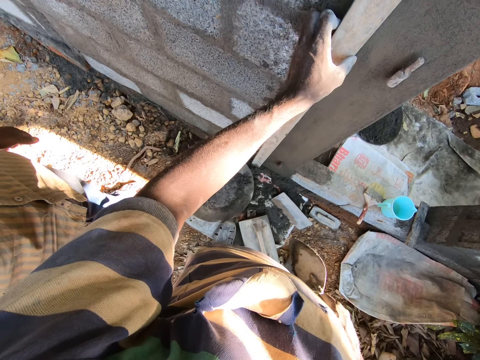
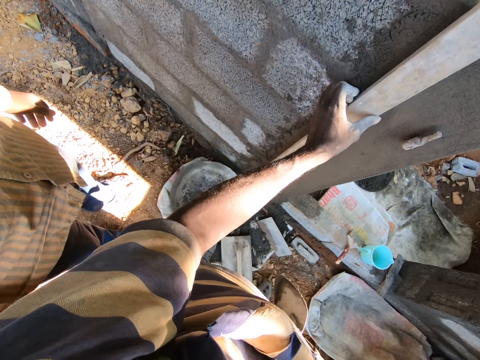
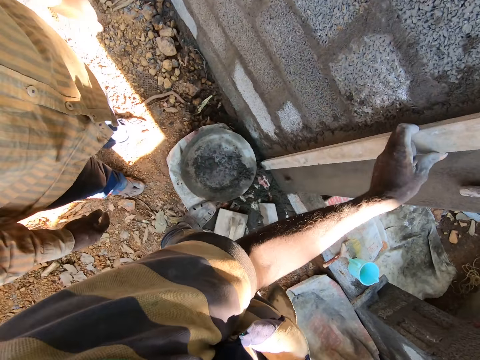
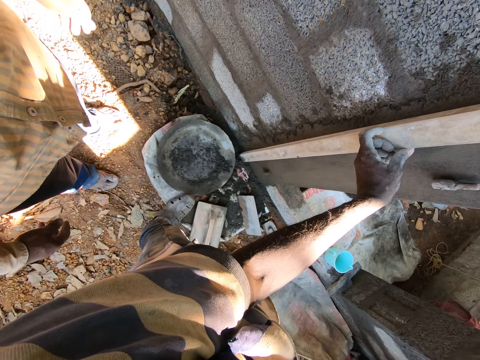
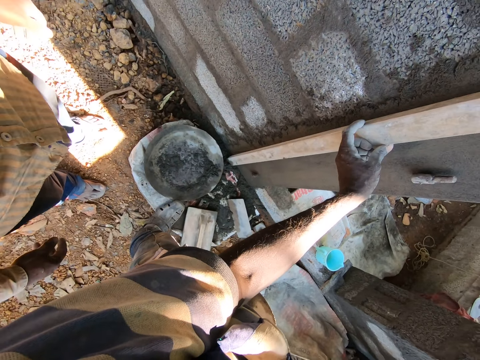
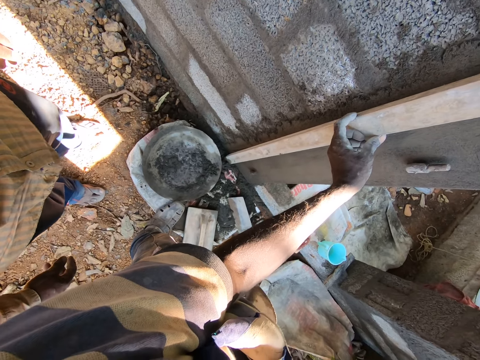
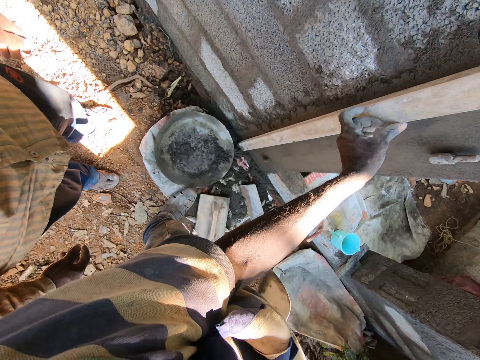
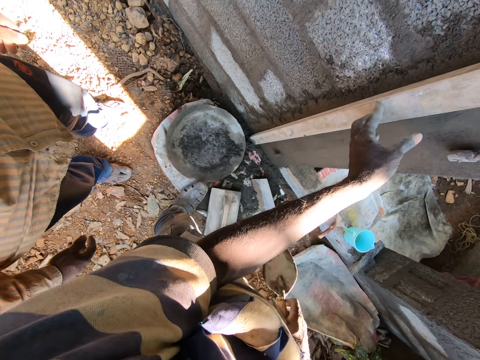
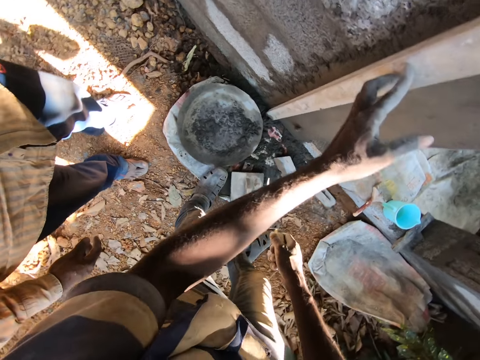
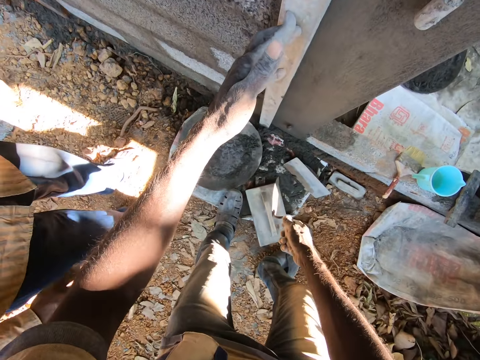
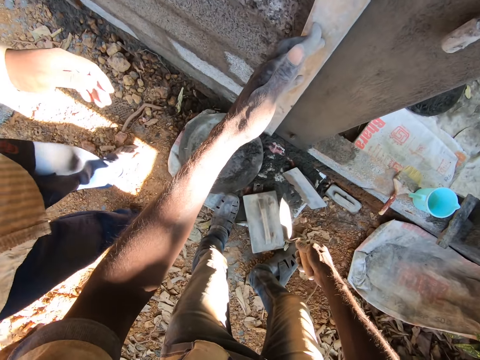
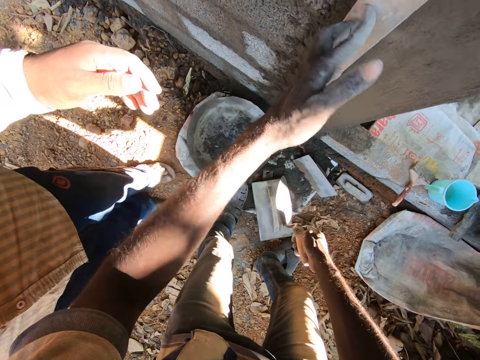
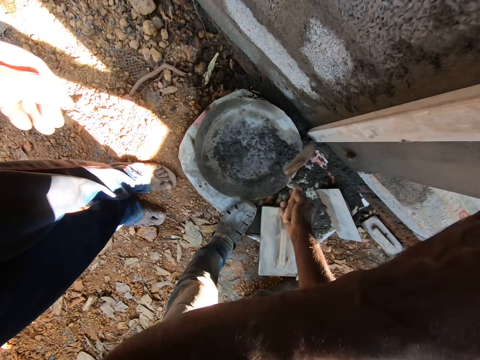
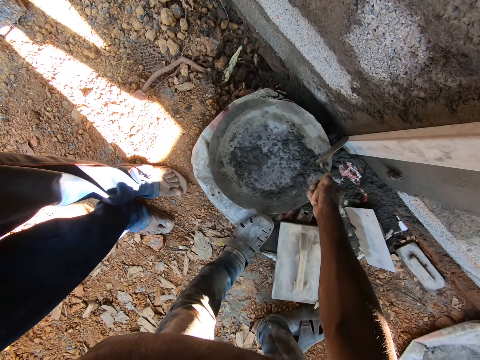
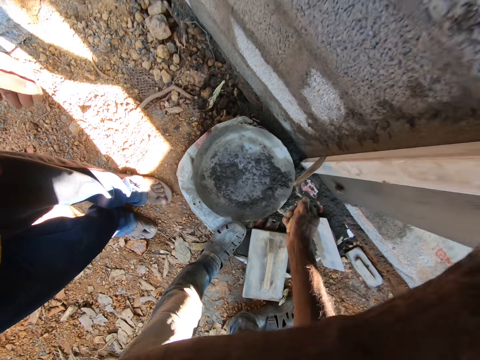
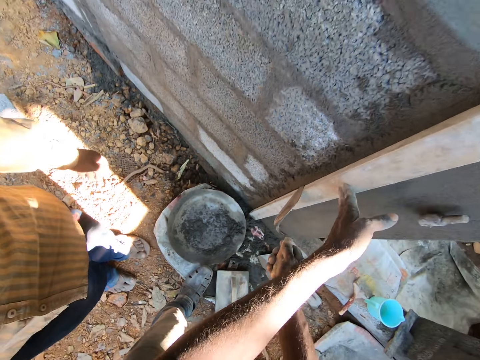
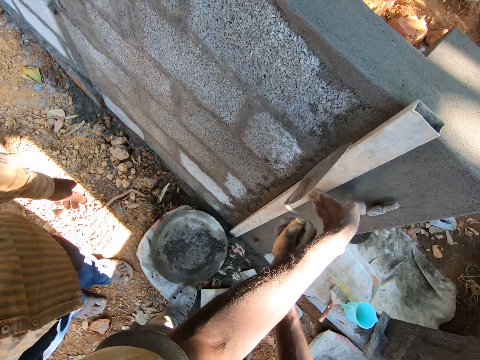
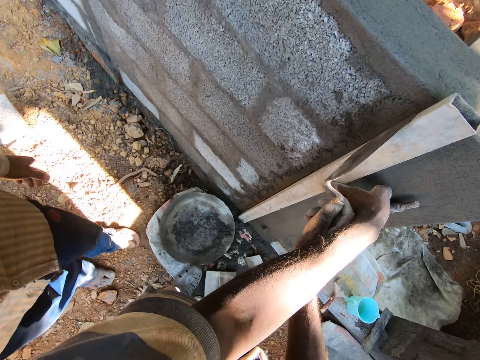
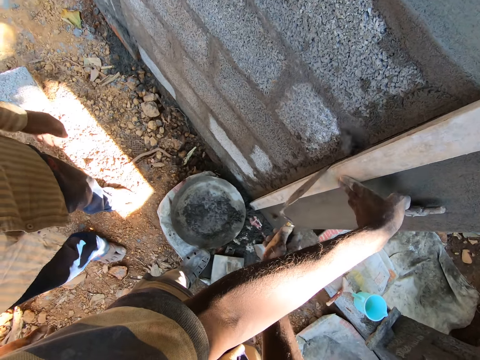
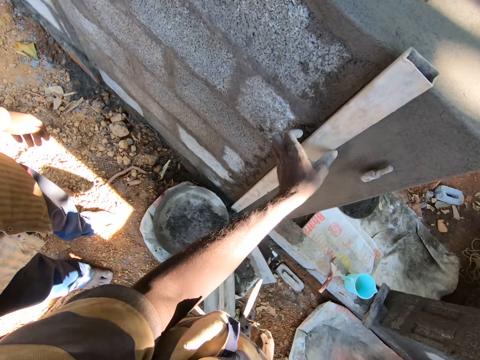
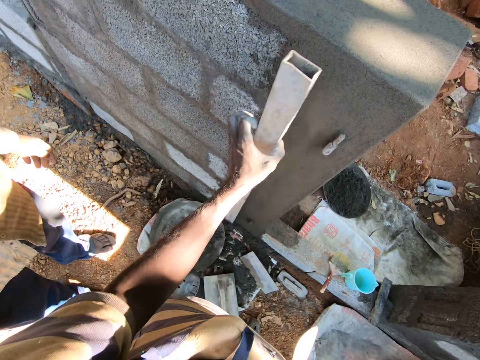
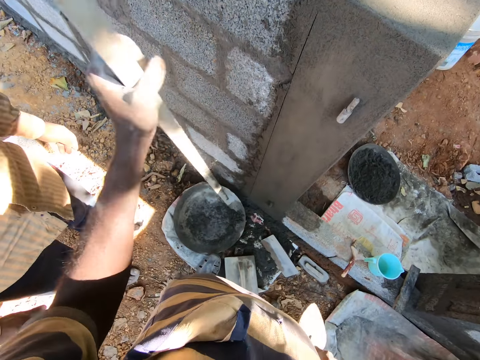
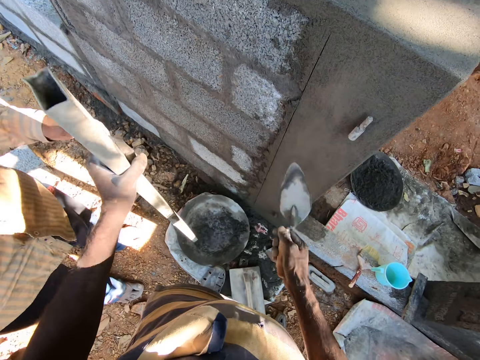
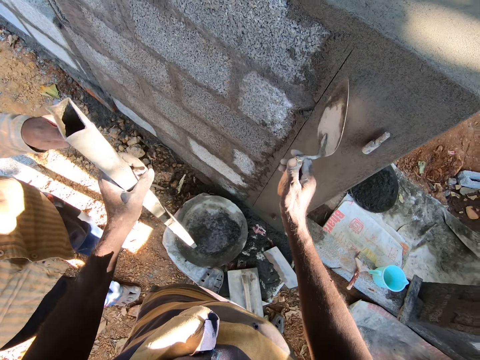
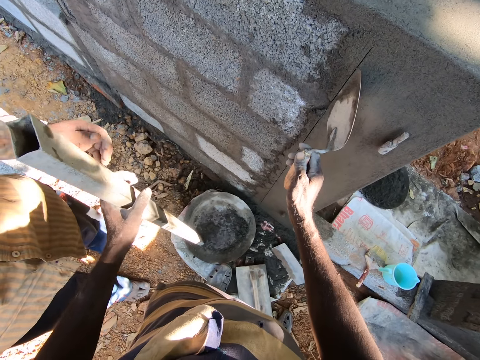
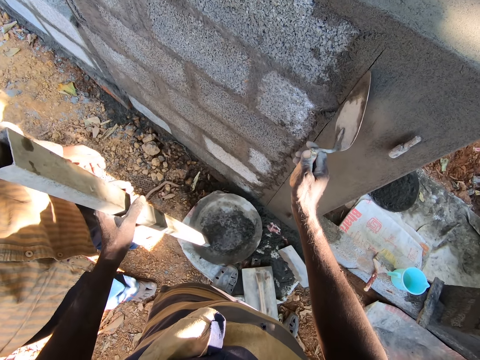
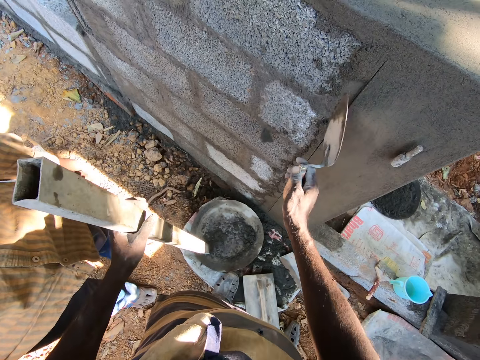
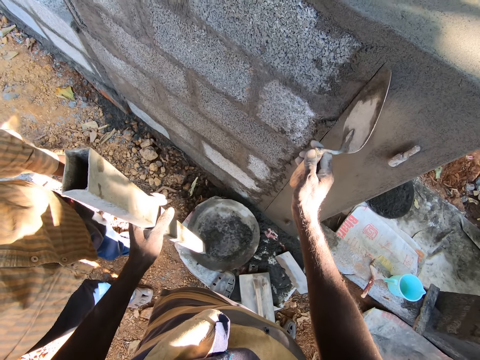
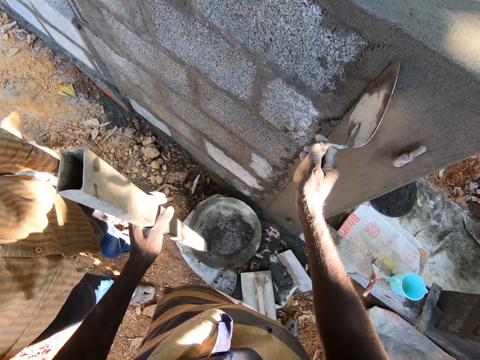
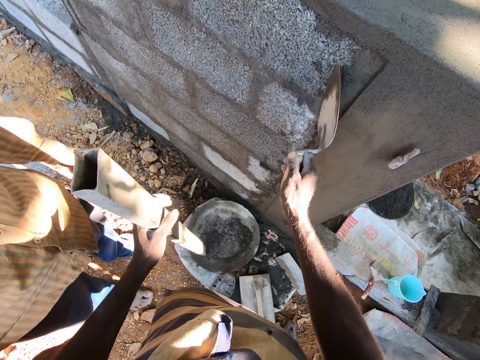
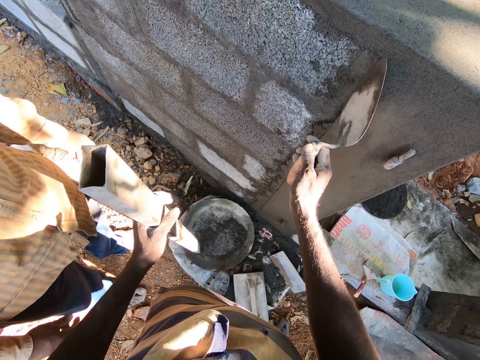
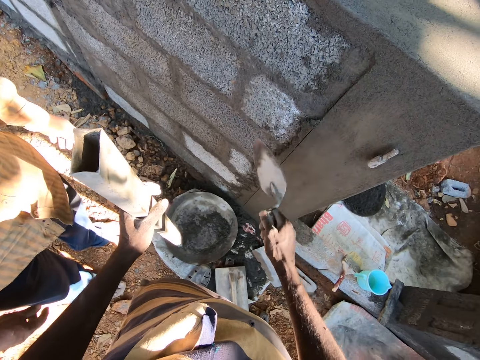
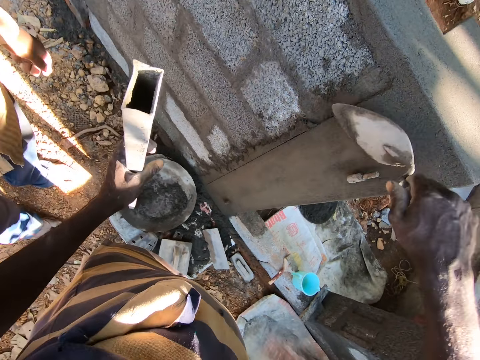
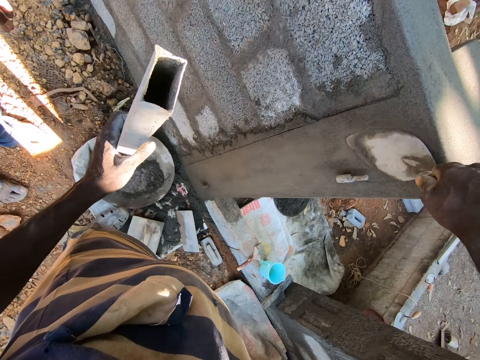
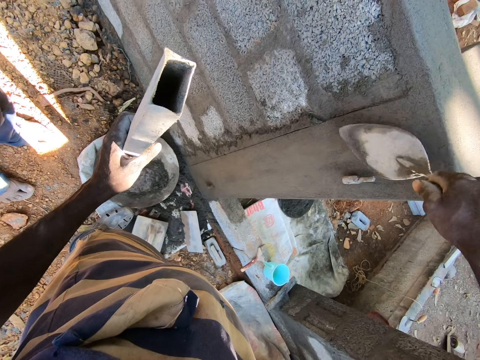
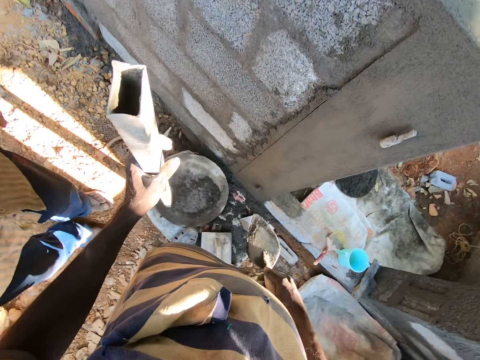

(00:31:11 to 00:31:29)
The camera wearer holds a spirit level. He does something. He interacts with a man. He marks a line on the wall with the brick trowel in his right hand. He removes the rod from the wall with his left hand. He removes mortar from the wall with the brick trowel in his right hand. He smoothens the wall with the brick trowel in his right hand.

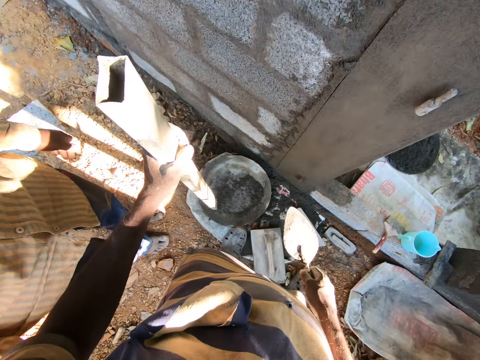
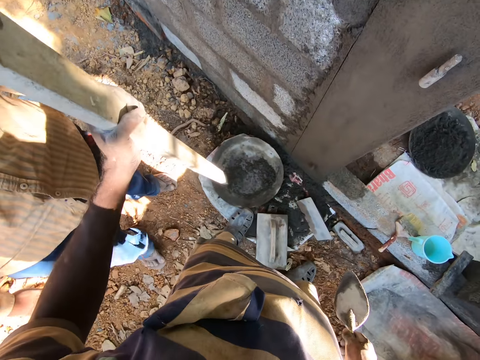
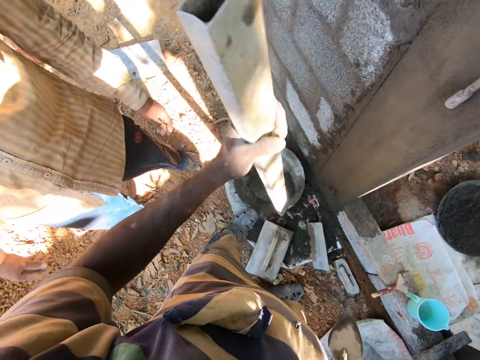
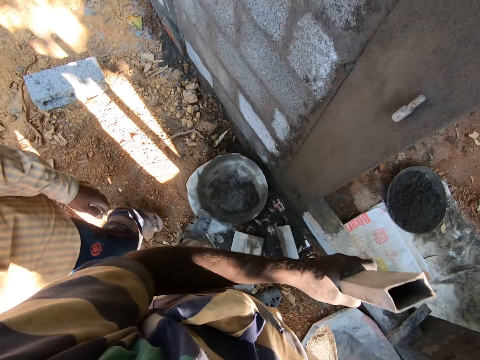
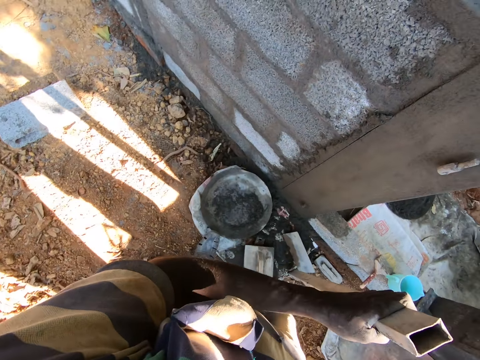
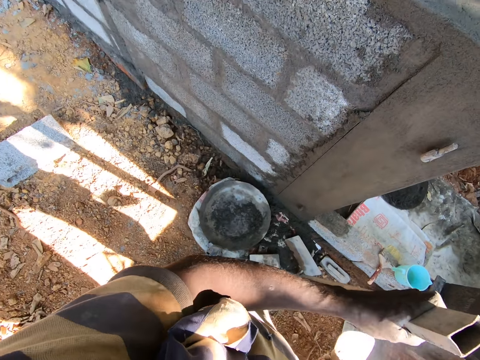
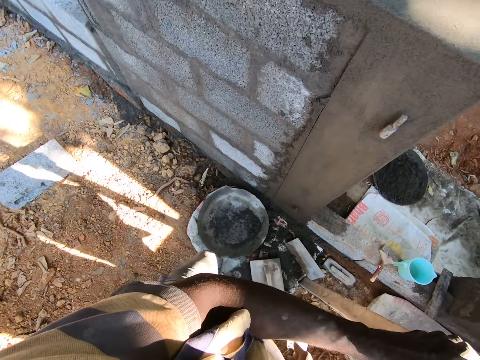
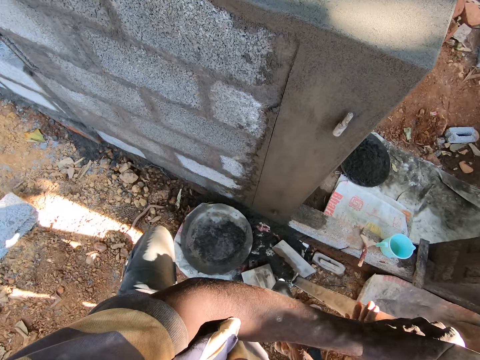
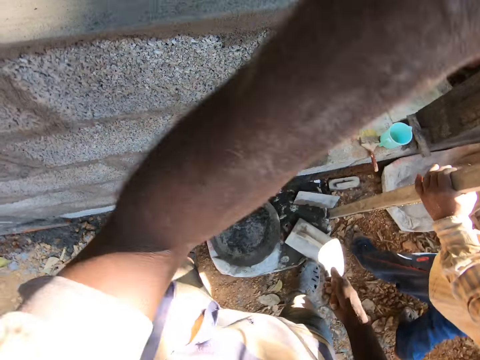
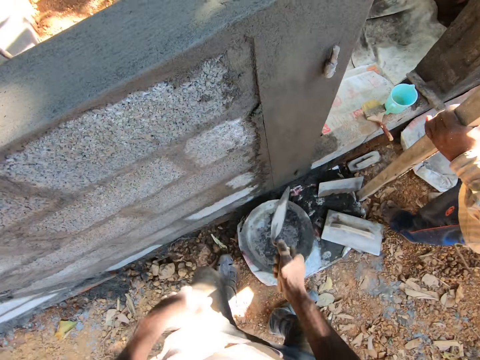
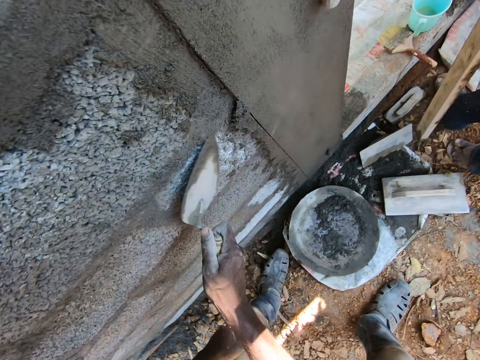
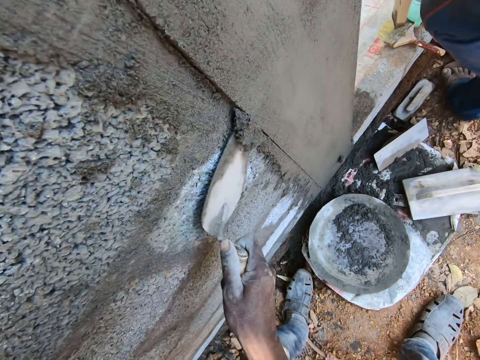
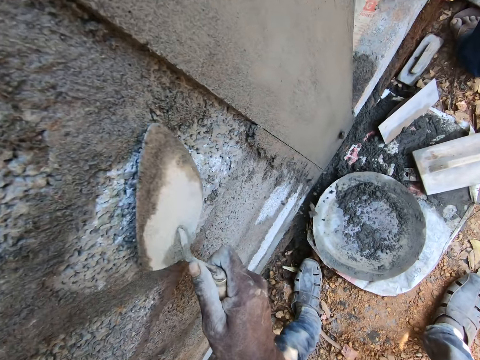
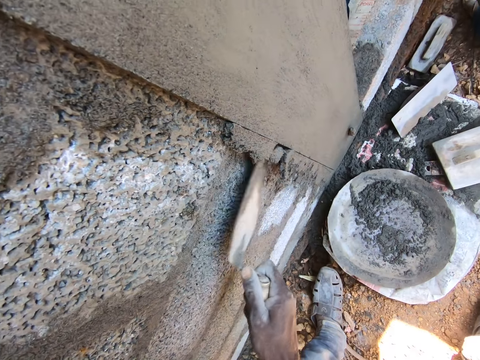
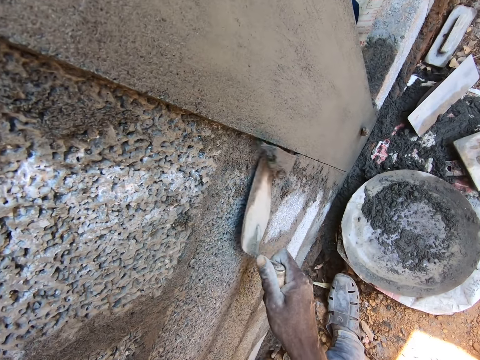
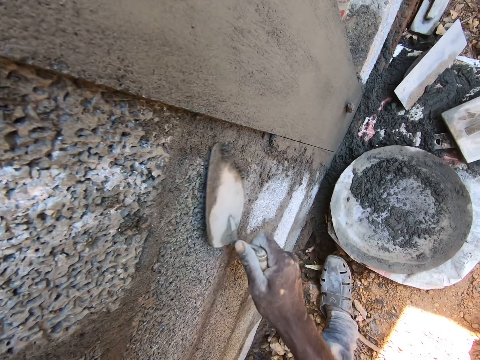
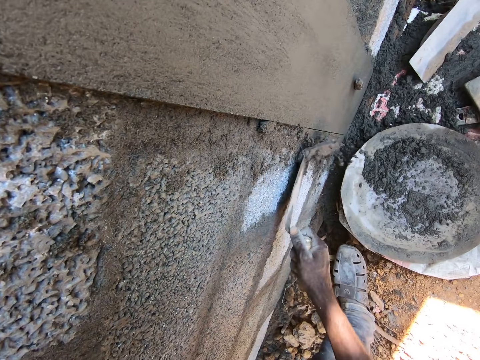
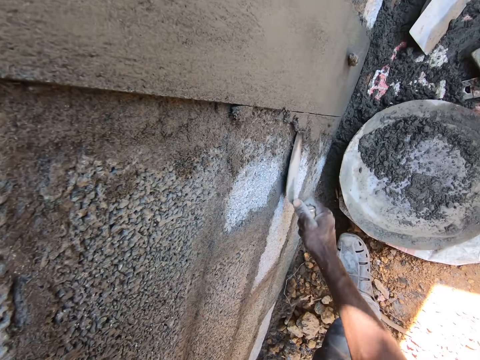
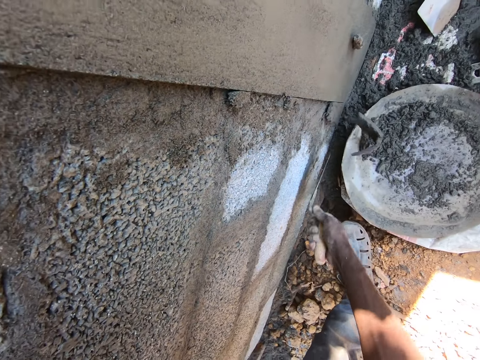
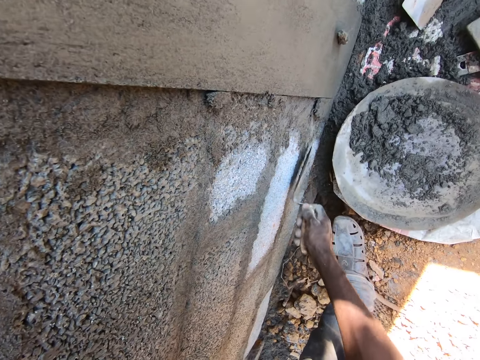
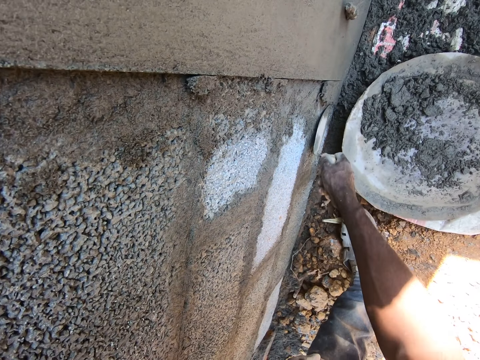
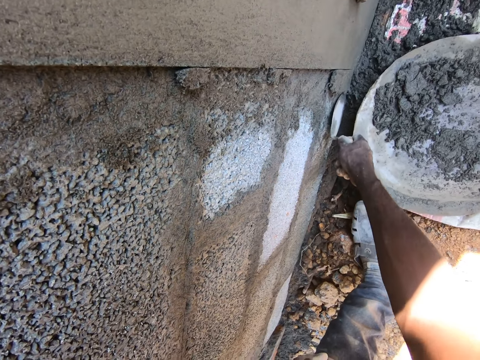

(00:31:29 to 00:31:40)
The camera wearer holds a spirit level. He passes the rod in his left hand to a man. He smoothens the wall with the brick trowel in his right hand. He removes excess concrete from the wall.
